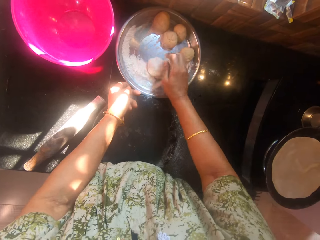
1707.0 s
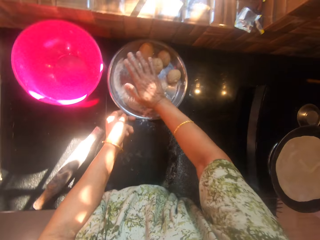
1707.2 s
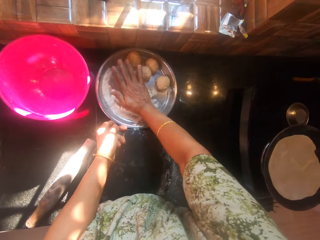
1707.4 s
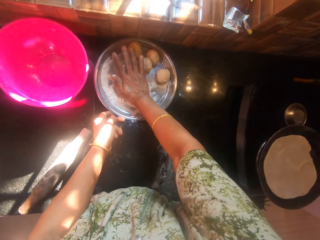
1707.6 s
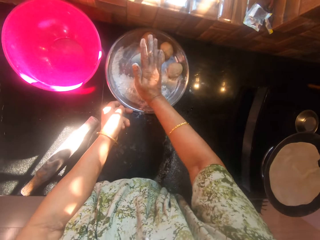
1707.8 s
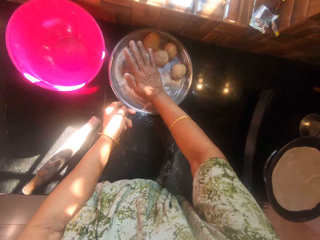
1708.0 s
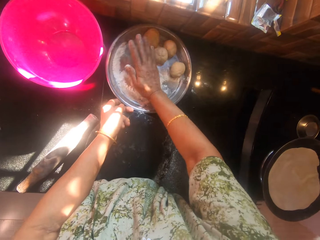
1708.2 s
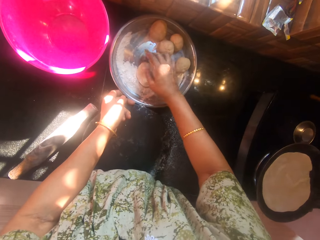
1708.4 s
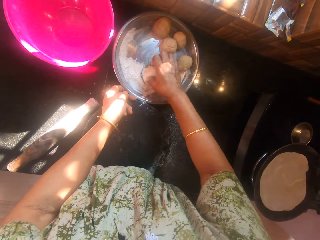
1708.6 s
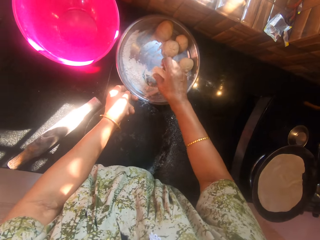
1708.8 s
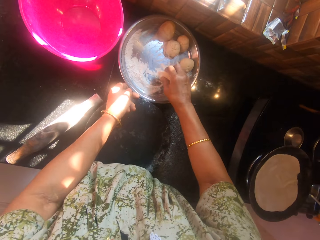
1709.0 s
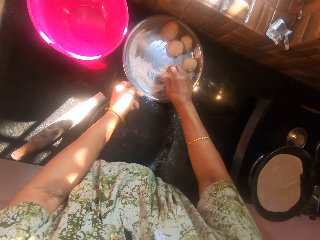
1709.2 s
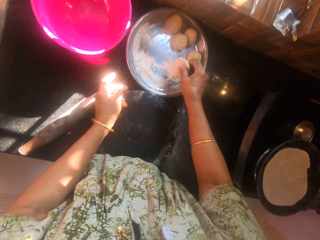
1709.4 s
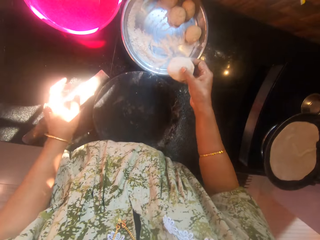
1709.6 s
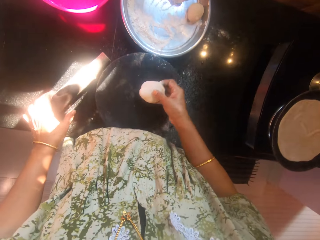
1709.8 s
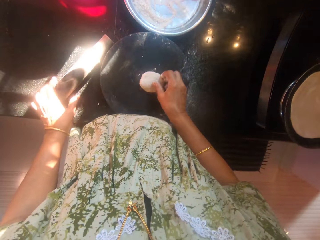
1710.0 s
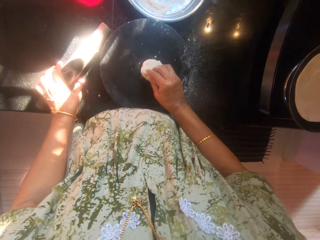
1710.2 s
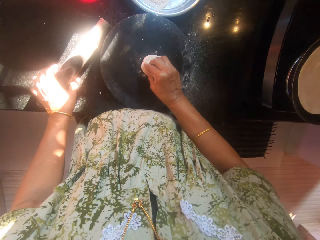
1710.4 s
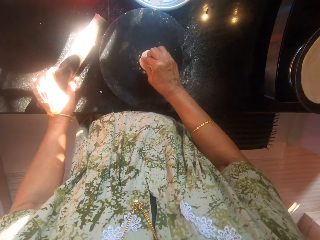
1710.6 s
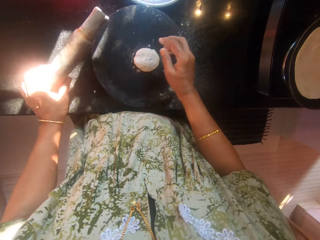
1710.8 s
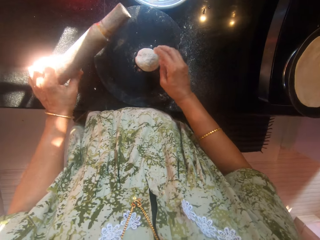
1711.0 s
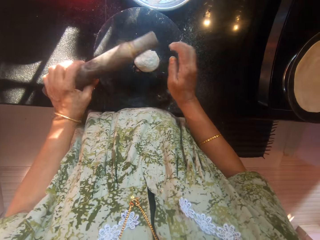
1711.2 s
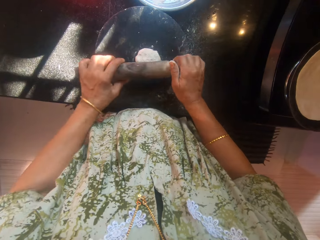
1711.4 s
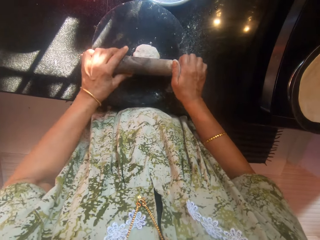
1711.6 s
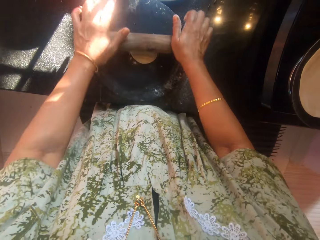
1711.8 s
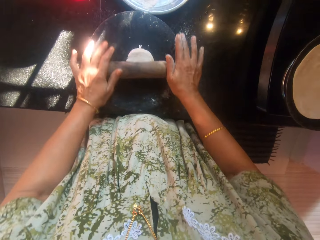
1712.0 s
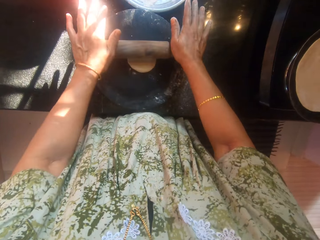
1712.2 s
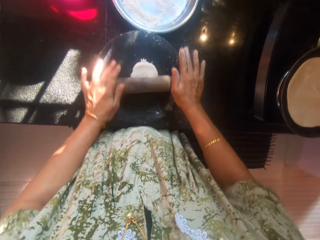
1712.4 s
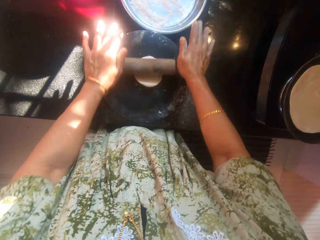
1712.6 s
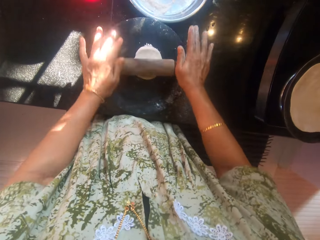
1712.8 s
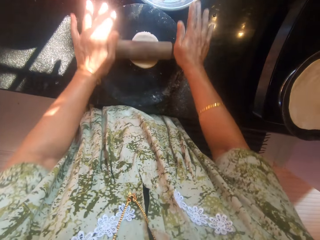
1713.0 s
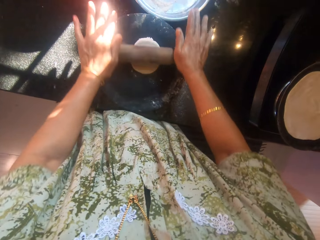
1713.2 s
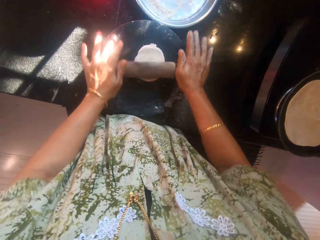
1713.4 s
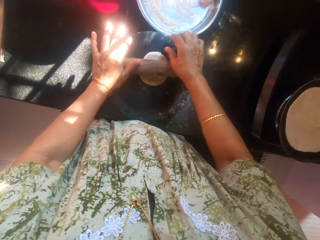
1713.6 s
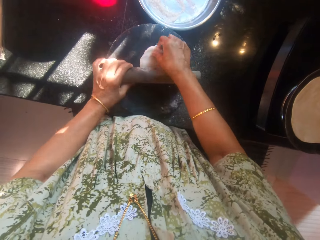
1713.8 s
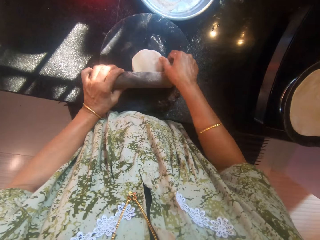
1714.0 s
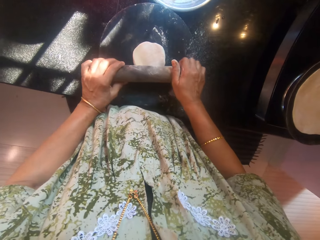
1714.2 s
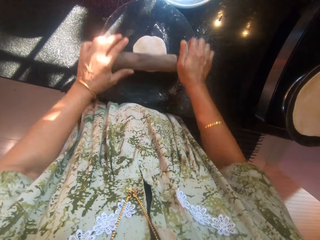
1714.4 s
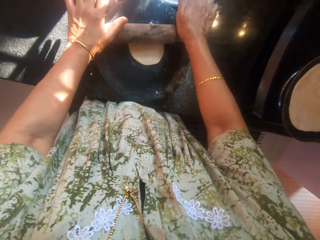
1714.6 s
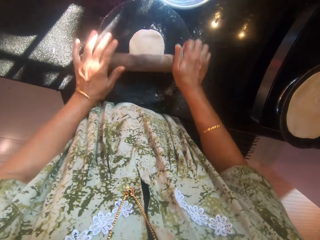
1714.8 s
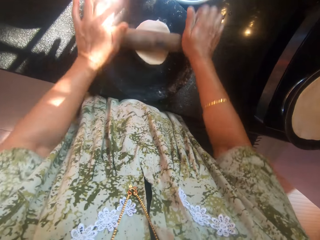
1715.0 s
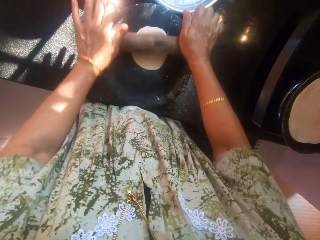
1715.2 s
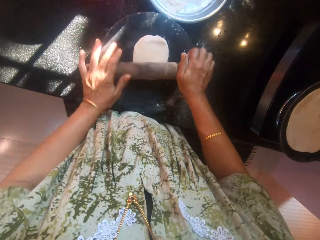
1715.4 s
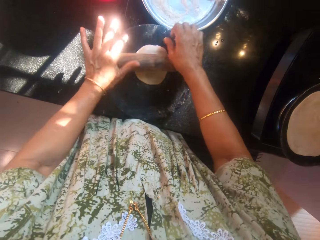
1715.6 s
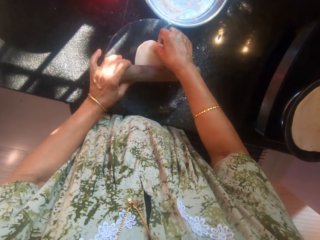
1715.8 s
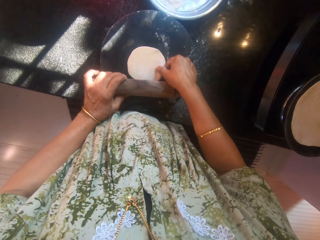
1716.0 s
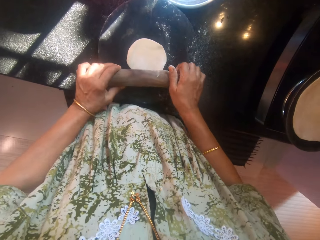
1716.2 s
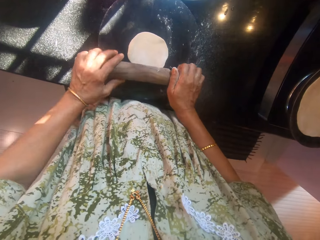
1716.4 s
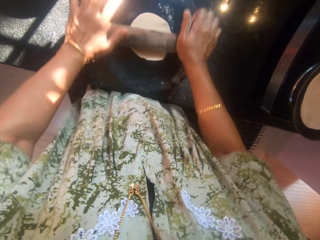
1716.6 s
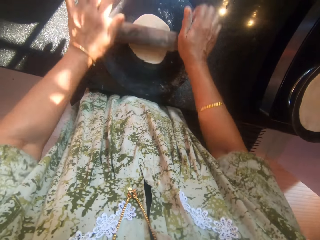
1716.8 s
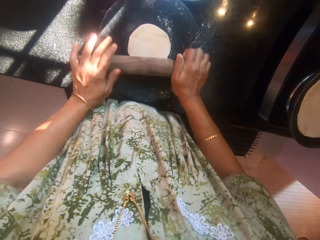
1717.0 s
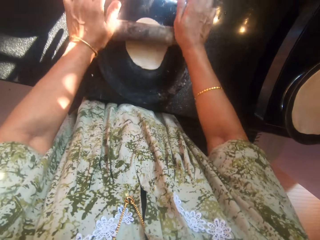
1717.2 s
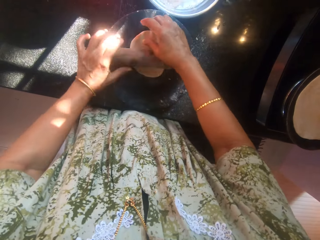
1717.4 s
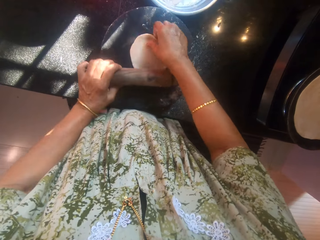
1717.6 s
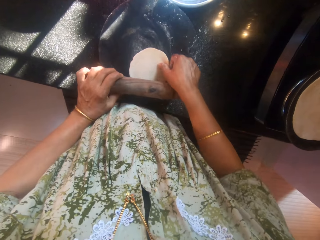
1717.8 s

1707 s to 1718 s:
The camera wearer turns the other dough around. She compresses the other dough on the stainless bowl. She picks the other dough from the stainless bowl with her right hand. She drops the other dough on the rolling board. She picks the rolling pin from the counter with her left hand. She flattens the other dough with the rolling pin. She adjusts the other dough on the rolling board. She flattens the other dough with the rolling pin. She adjusts the other dough on the rolling board. She flattens the other dough with the rolling pin.

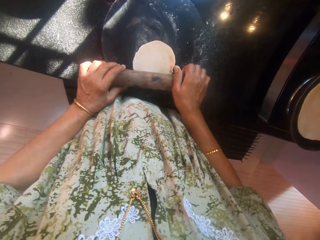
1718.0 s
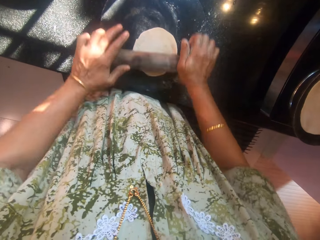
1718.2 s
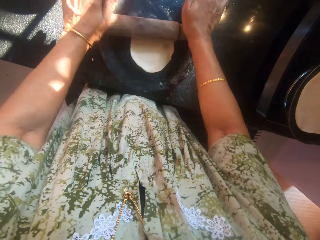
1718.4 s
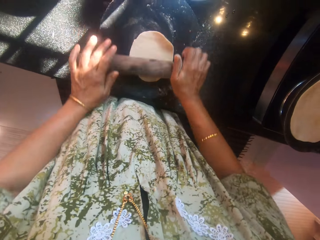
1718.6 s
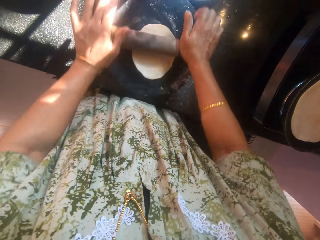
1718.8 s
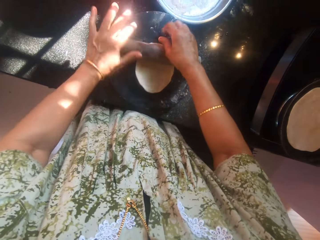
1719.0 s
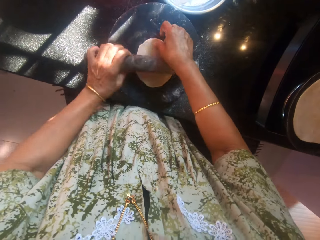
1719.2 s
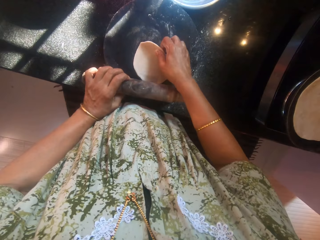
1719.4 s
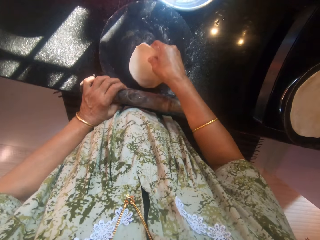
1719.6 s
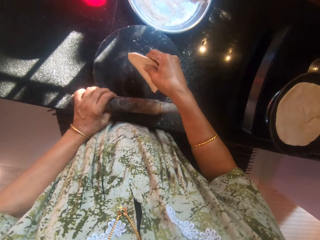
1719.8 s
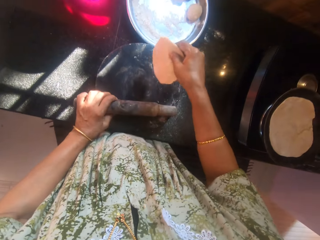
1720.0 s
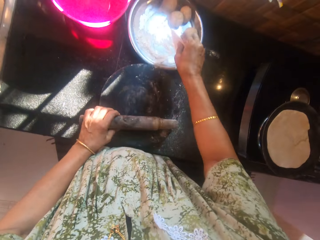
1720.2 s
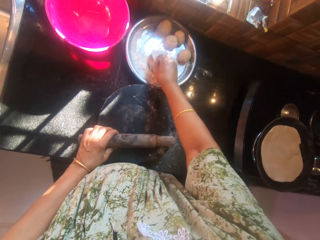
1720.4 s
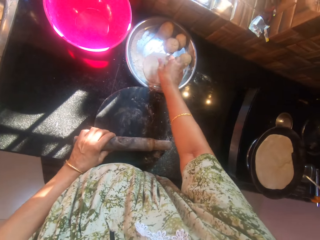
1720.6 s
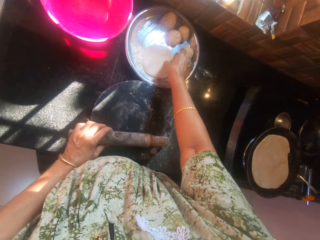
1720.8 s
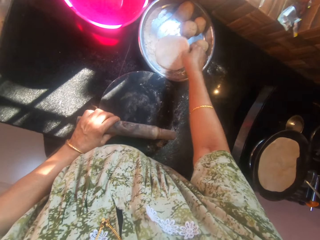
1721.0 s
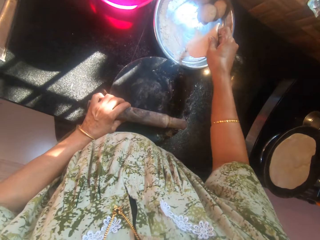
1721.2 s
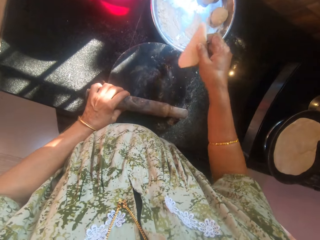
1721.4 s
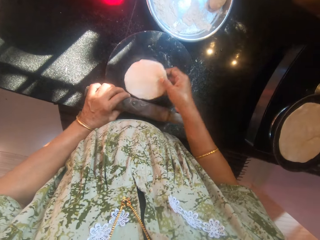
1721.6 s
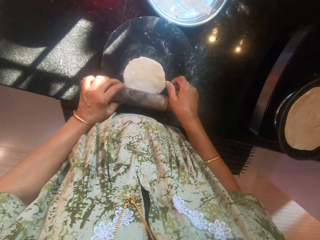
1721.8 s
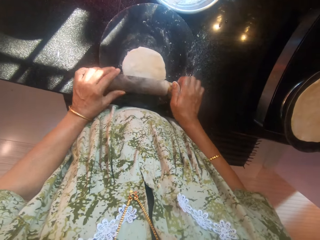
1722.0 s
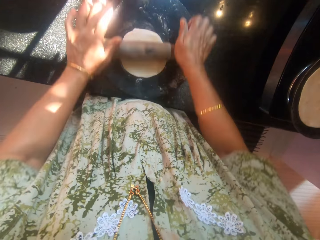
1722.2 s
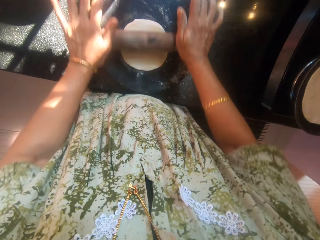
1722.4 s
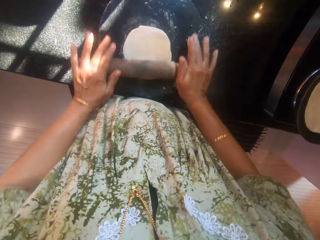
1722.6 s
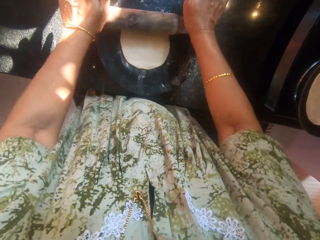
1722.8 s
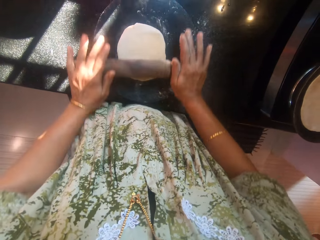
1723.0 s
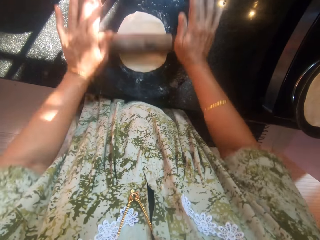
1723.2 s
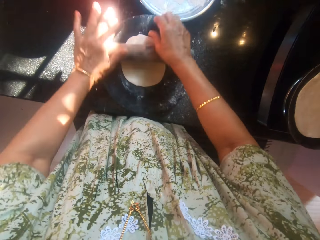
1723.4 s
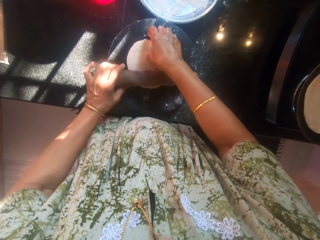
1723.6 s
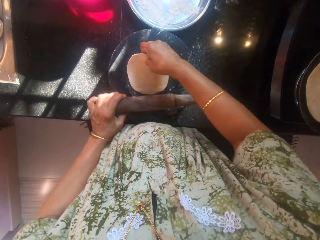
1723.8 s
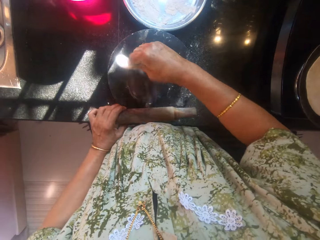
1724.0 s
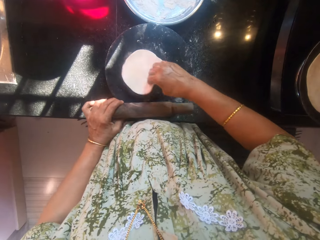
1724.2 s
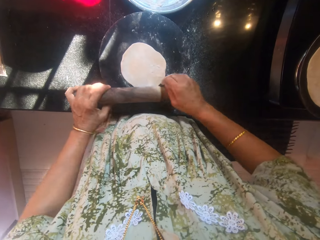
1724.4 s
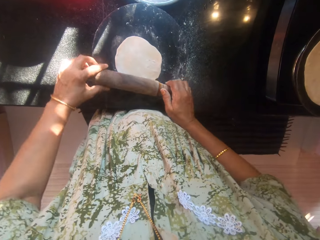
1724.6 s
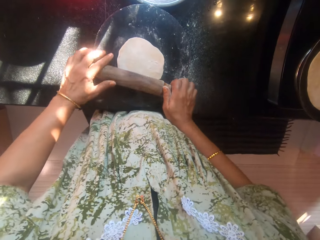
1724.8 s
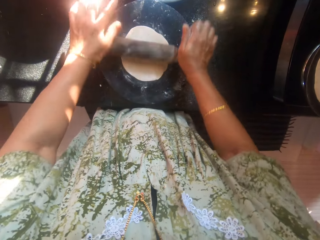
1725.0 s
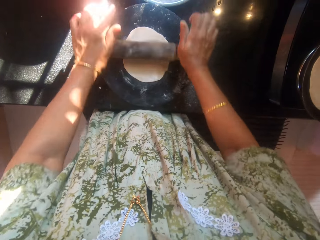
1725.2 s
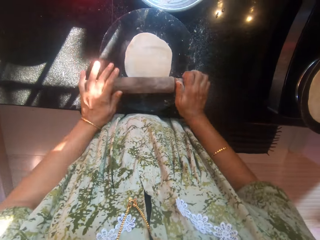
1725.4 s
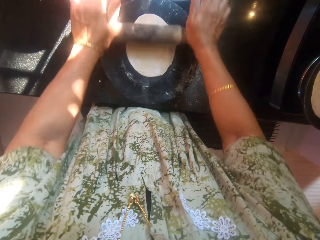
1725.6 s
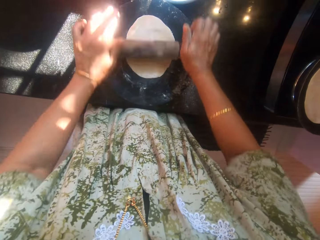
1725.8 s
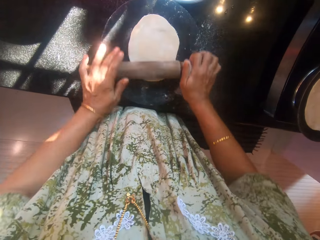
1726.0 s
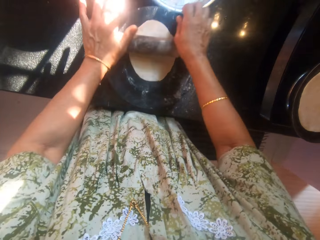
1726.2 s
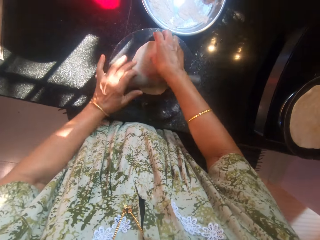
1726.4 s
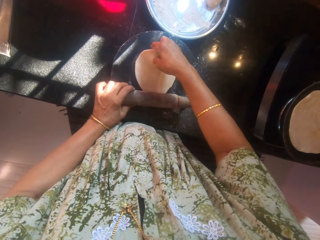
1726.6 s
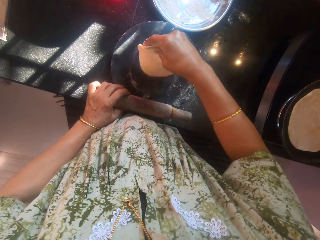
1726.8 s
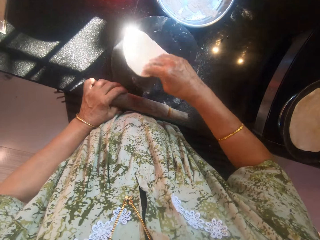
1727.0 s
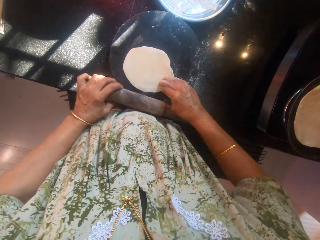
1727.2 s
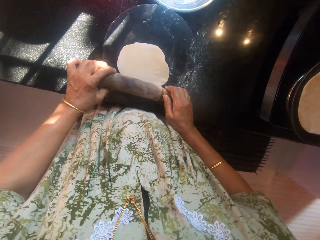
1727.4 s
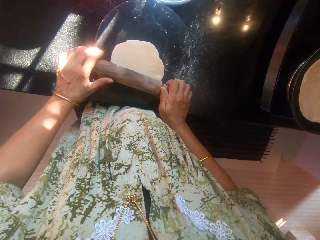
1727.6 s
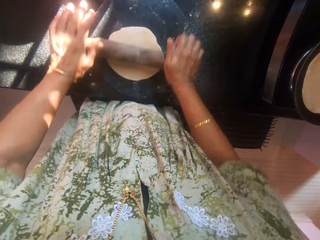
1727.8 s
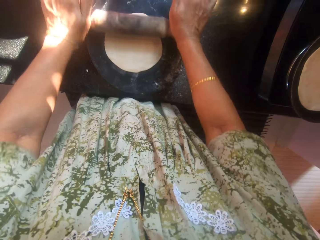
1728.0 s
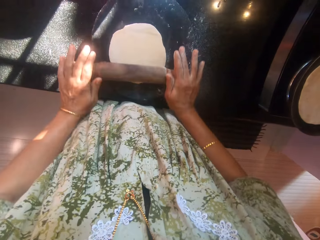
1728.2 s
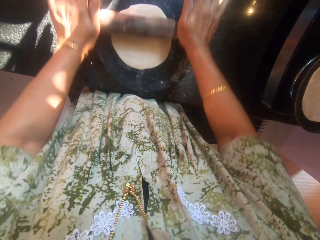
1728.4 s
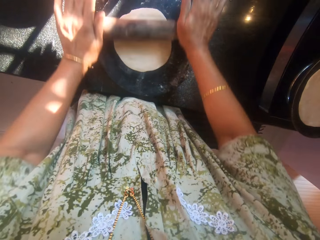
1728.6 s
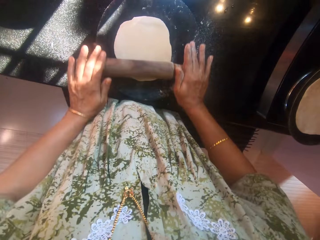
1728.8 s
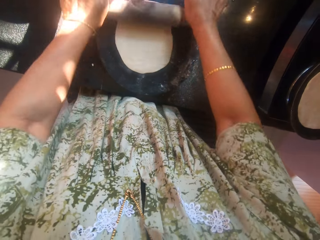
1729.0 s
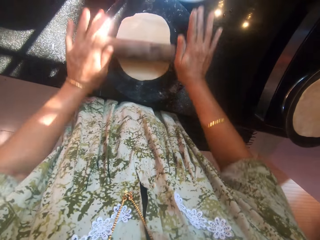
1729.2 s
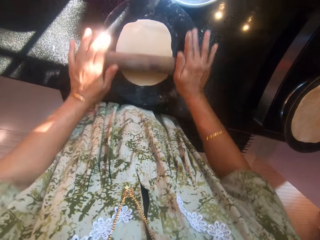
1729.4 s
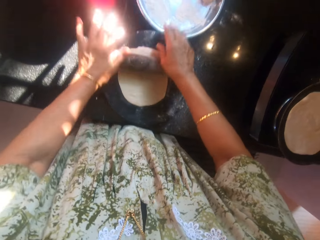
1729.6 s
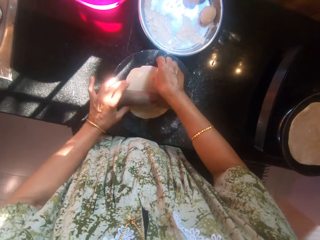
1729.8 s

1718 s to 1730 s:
The camera wearer adjusts the other dough on the rolling board. She flattens the other dough with the rolling pin. She picks the other dough from the rolling board with her right hand. She rubs the dough on flour. She drops the other dough on the stainless bowl. She picks the other dough from the stainless bowl with her right hand. She drops the other dough on the rolling board. She flattens the other dough with the rolling pin. She turns the other dough around. She flattens the other dough with the rolling pin. She turns the other dough around. She flattens the other dough with the rolling pin.
